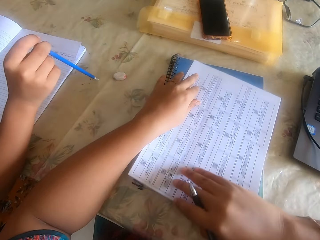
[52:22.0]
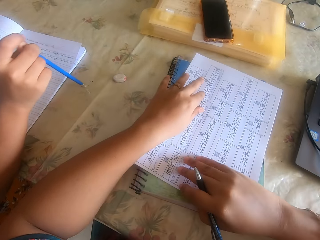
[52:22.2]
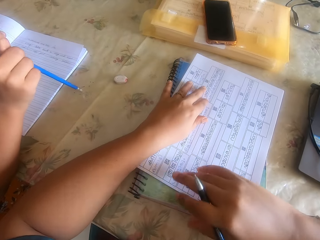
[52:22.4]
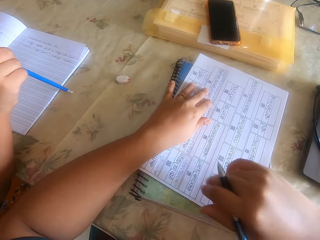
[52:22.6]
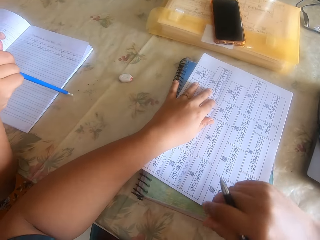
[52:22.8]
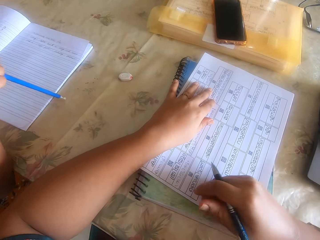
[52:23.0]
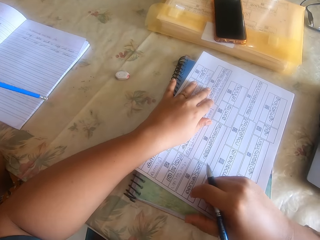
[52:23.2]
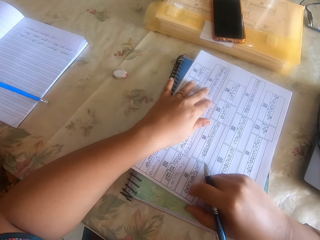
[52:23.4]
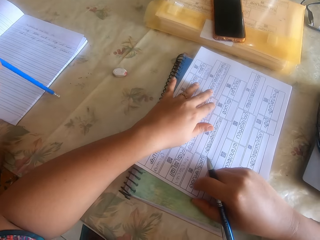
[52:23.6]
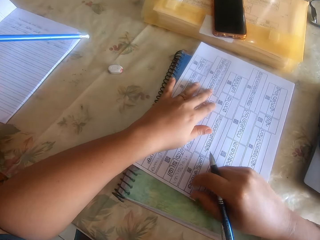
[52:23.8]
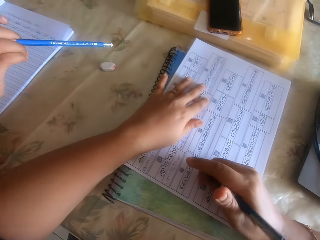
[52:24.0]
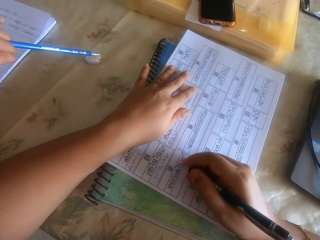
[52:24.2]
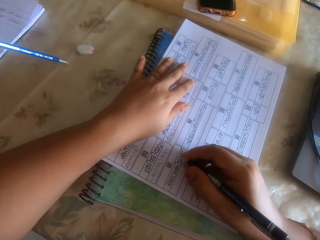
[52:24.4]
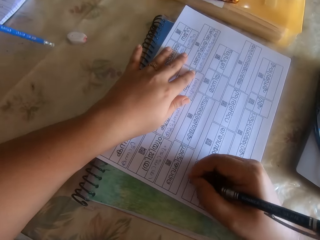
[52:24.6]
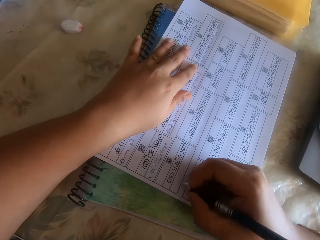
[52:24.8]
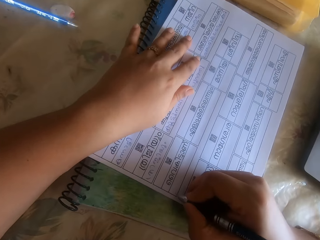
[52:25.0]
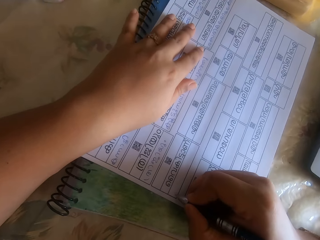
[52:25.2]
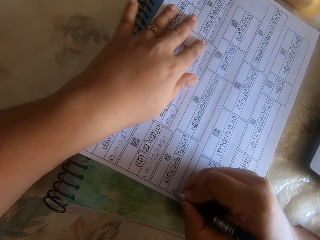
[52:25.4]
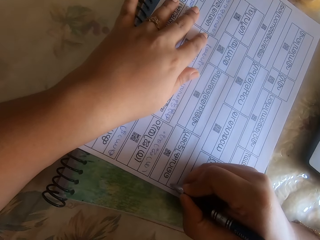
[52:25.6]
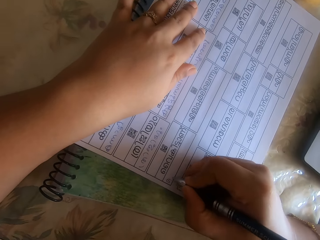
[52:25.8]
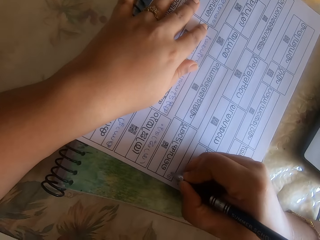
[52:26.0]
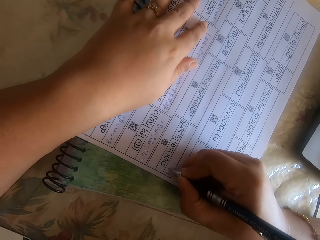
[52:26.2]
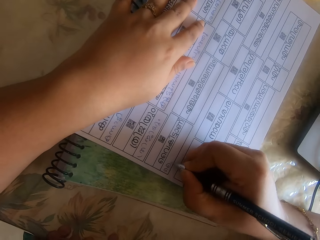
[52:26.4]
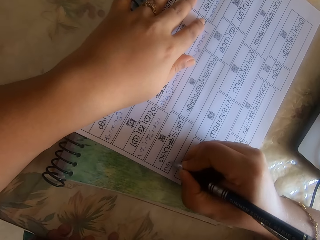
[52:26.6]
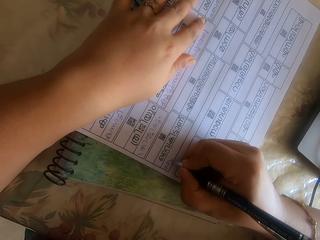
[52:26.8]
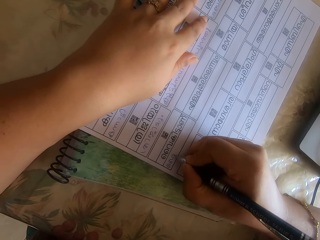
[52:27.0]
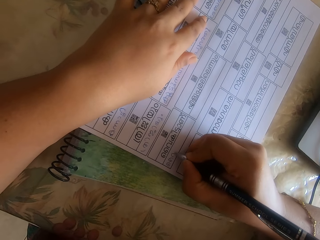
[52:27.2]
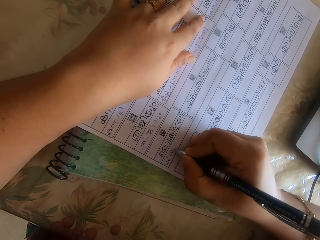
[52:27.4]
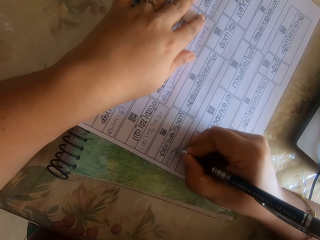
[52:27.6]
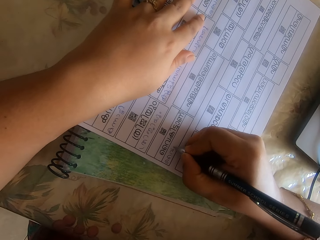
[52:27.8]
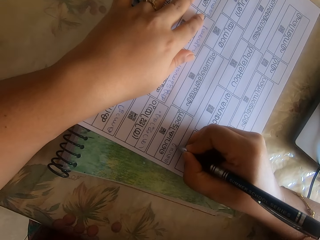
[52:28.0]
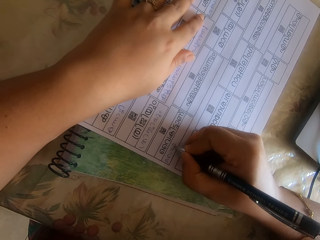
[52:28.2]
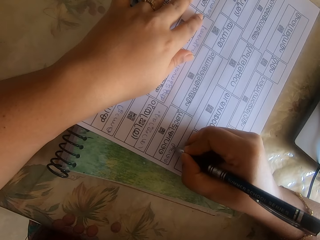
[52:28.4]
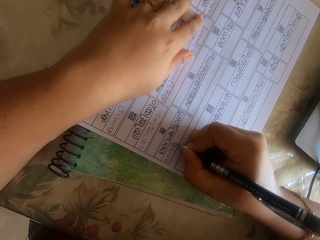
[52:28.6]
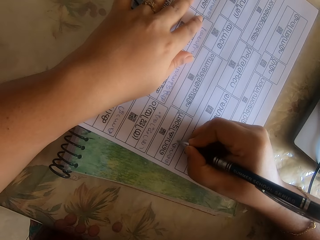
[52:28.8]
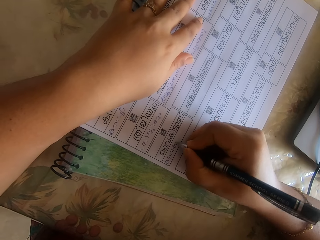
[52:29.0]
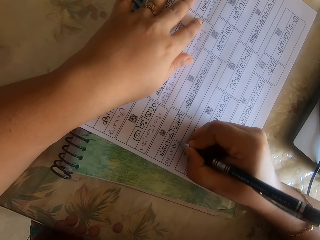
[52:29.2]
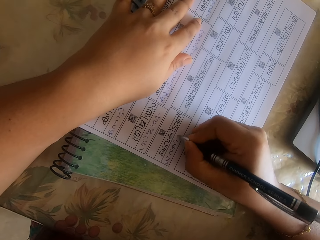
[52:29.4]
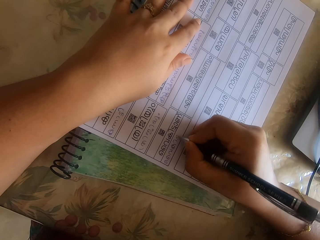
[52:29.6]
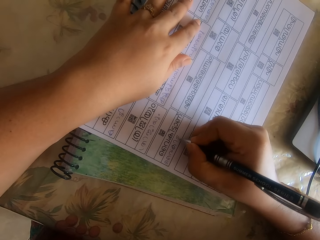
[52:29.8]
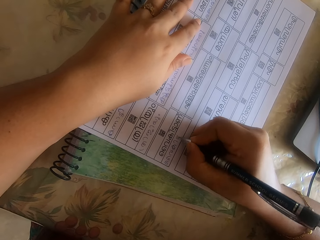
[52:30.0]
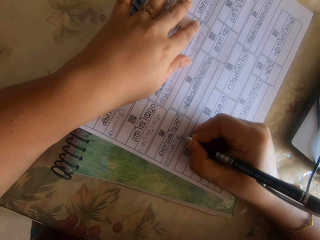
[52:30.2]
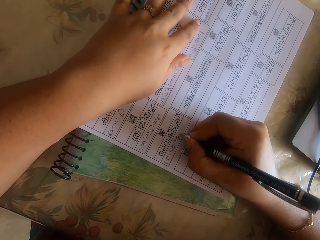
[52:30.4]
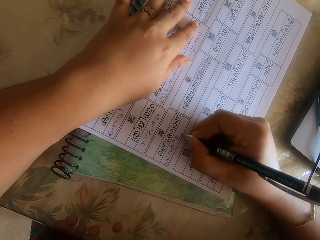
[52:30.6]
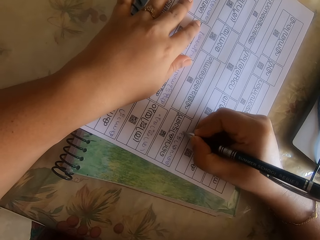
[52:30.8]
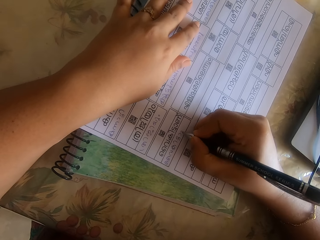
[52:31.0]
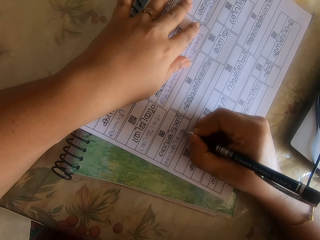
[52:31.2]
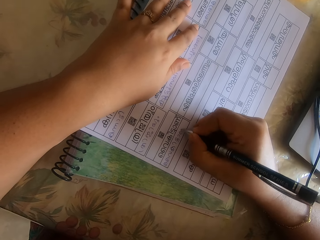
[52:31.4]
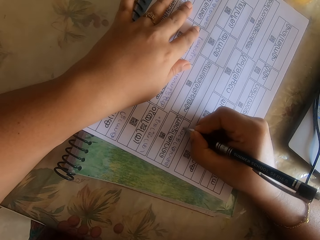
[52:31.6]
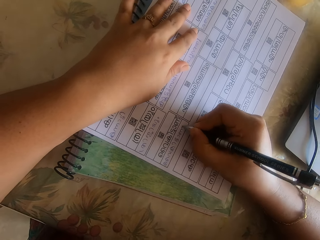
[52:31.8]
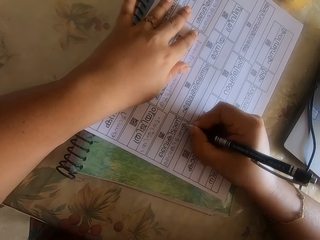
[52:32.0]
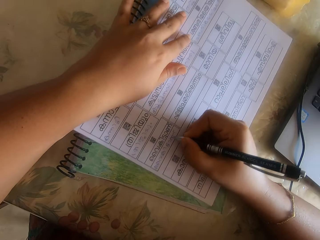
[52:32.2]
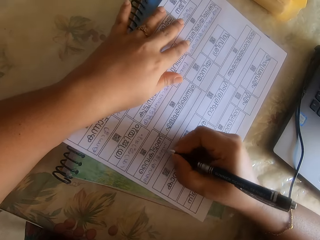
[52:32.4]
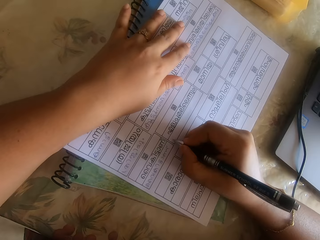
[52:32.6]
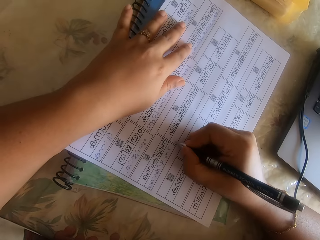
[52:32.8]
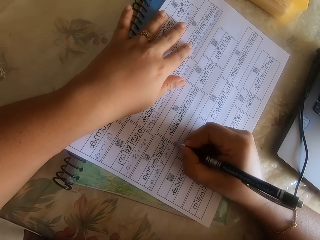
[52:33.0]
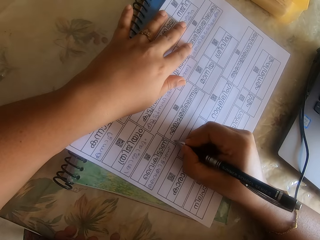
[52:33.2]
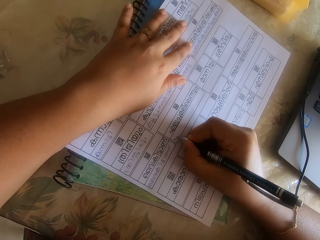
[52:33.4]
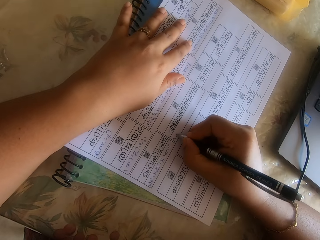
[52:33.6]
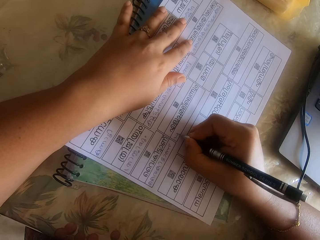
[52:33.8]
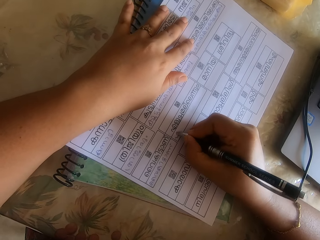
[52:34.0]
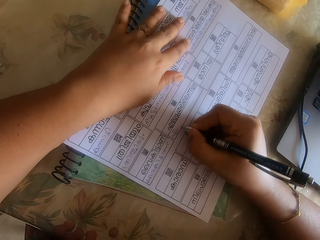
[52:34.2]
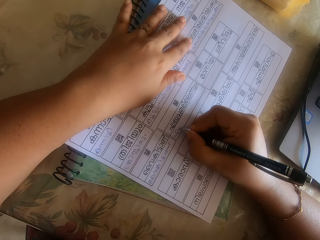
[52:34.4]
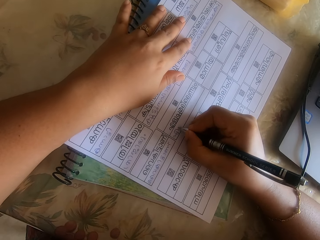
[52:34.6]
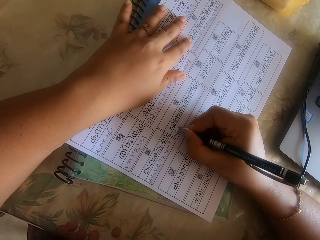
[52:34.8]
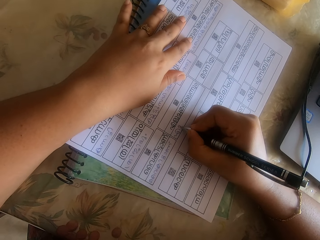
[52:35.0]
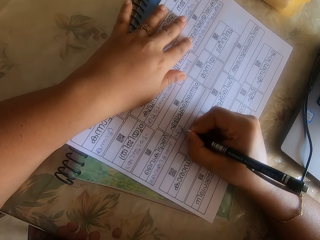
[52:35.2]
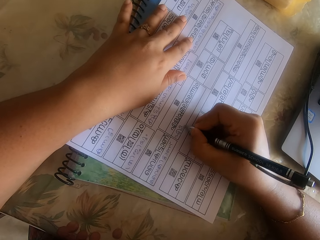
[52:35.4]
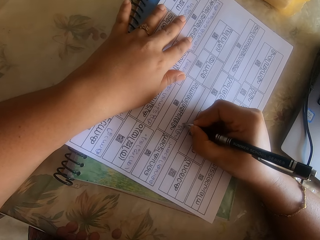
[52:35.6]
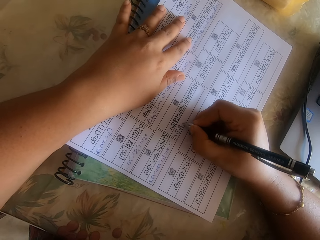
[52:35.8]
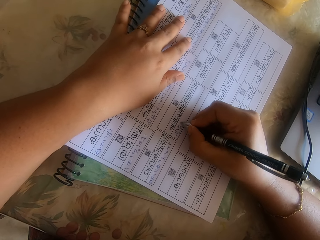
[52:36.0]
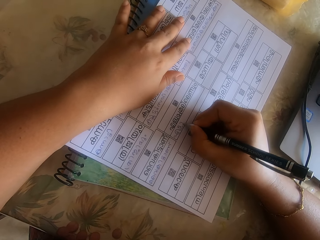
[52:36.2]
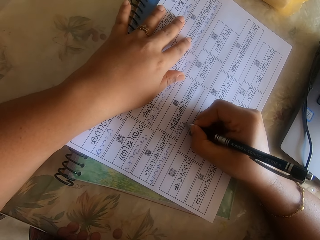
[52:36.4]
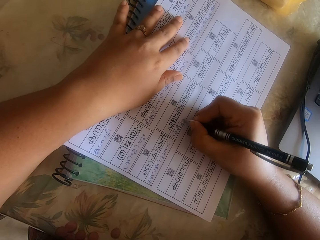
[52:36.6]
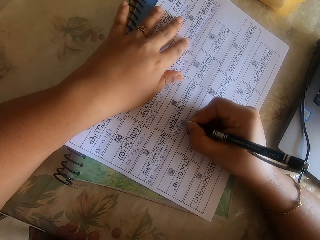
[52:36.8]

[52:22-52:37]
The camera wearer moves the paper on the book on the table with her right hand. She puts the hand on the paper. She writes on the paper on the book on the table with the pen in her right hand. She moves the paper on the book on the table with her right hand. She writes on the paper on the book on the table with the pen in her right hand.

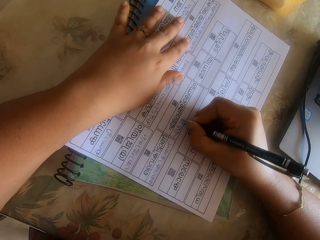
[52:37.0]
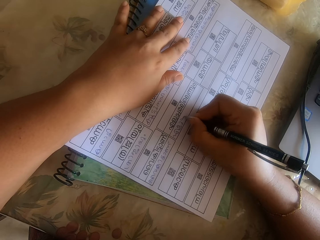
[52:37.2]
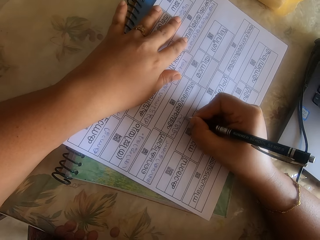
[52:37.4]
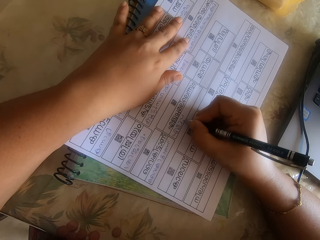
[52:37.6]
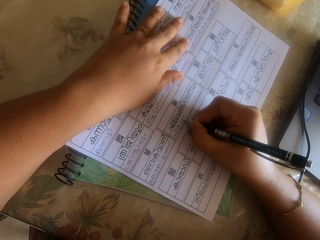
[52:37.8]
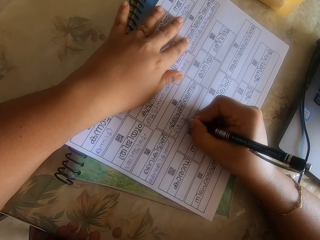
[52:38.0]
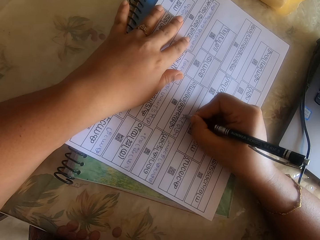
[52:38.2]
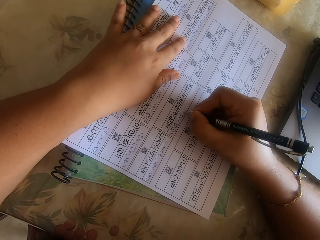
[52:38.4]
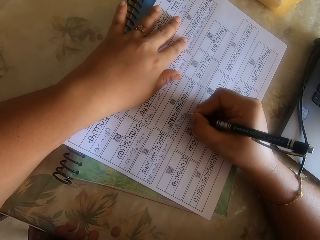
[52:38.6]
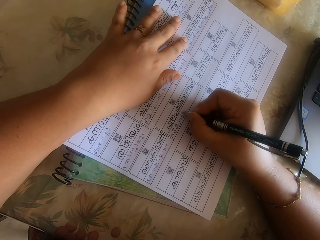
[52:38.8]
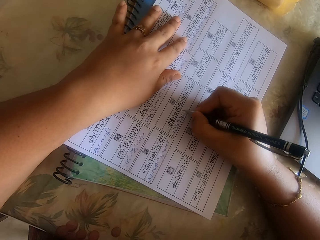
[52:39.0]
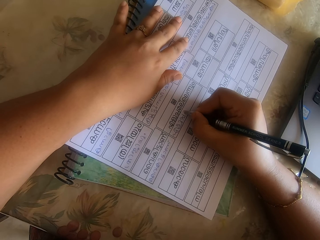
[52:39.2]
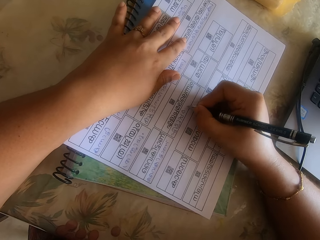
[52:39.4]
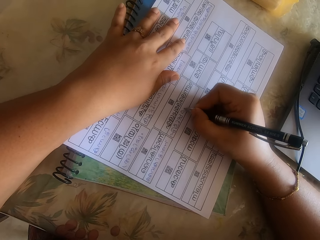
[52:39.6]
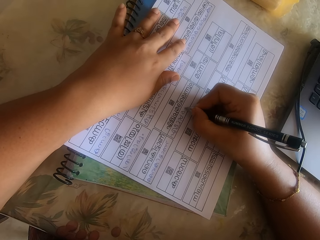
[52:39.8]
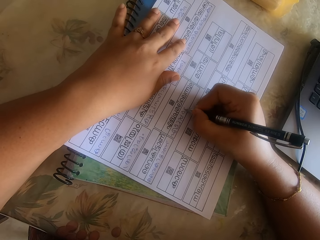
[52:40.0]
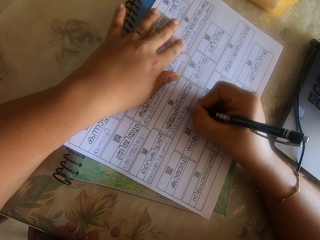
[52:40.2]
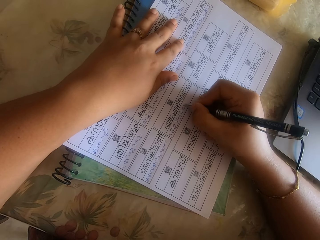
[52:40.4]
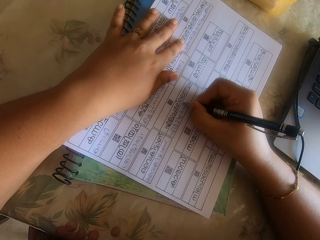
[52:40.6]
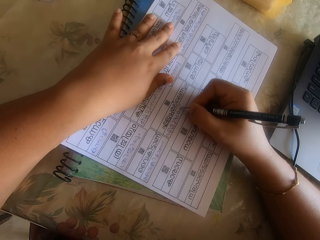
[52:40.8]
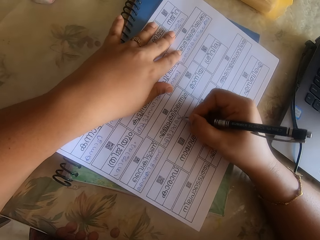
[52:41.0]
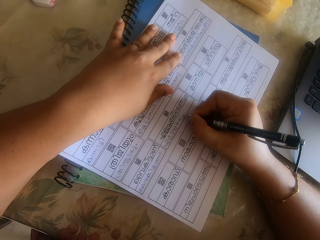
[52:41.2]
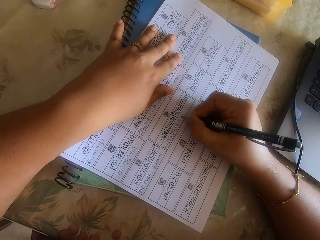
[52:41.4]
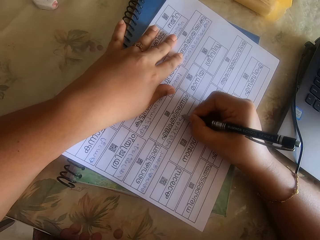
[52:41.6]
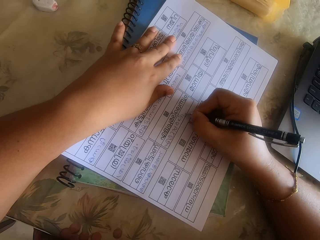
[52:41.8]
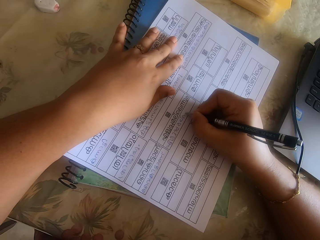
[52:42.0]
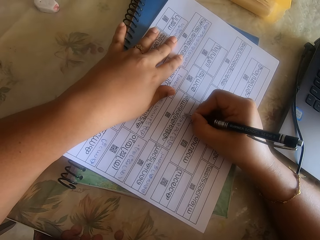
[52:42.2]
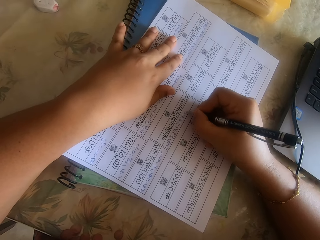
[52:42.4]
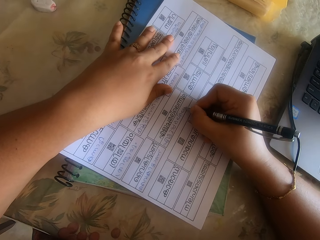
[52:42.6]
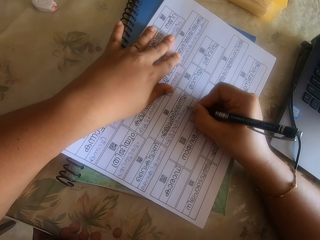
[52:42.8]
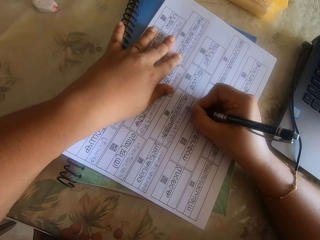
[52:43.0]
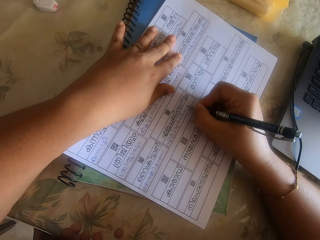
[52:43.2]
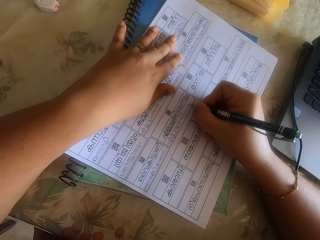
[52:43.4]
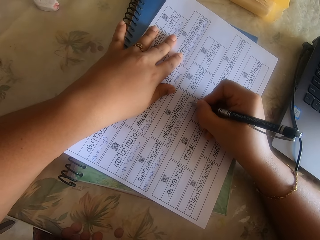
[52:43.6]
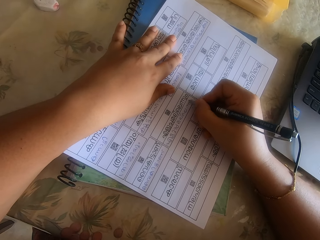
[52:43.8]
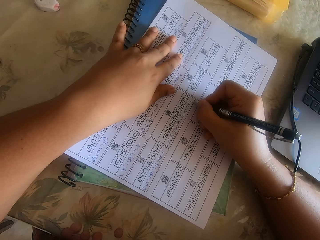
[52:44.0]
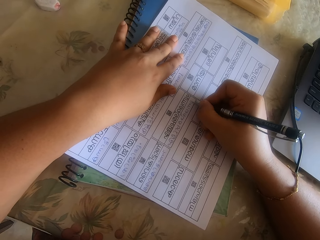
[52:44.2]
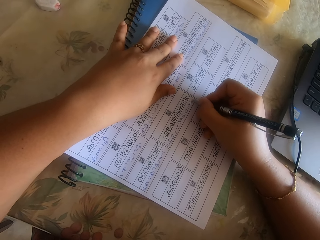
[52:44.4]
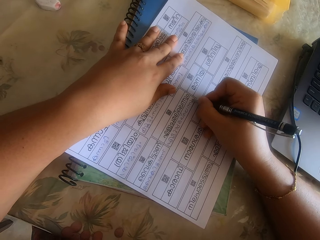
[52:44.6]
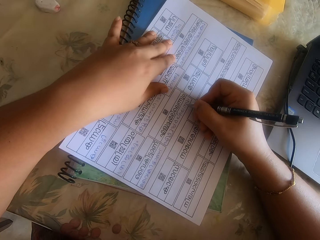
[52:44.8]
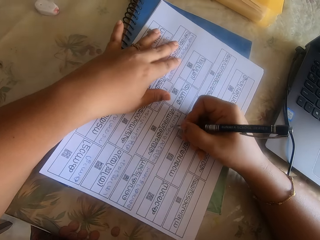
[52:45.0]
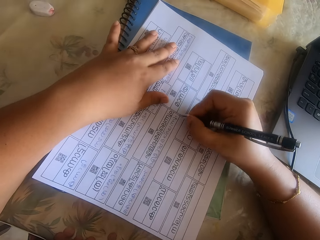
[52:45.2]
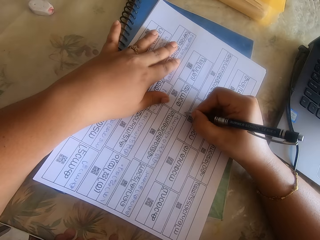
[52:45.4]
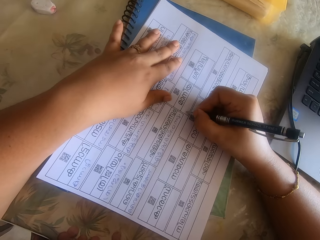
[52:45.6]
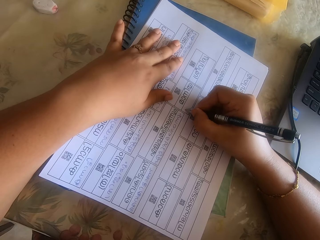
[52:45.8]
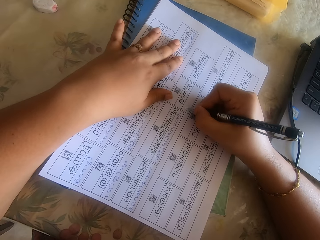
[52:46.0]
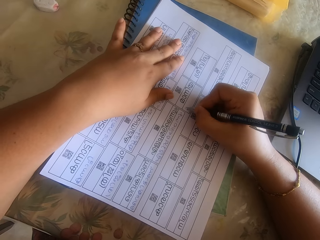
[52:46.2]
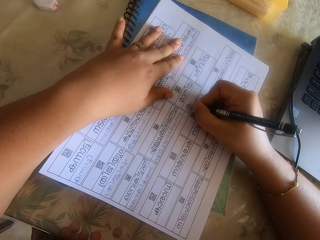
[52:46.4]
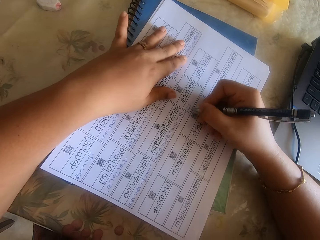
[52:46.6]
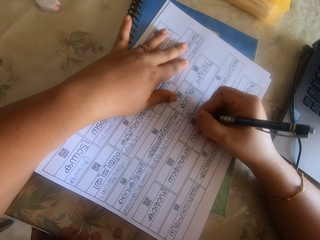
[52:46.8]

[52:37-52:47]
The camera wearer moves the paper on the book on the table with her right hand. She writes on the paper on the book on the table with the pen in her right hand. She moves the paper on the book on the table with both hands. She writes on the paper on the book on the table with the pen in her right hand.
